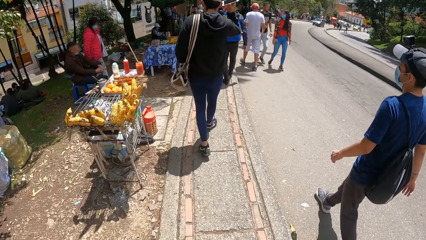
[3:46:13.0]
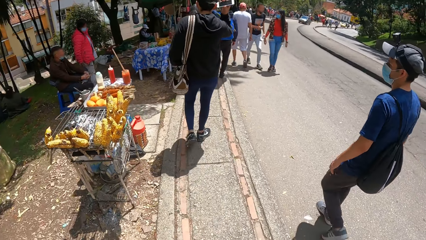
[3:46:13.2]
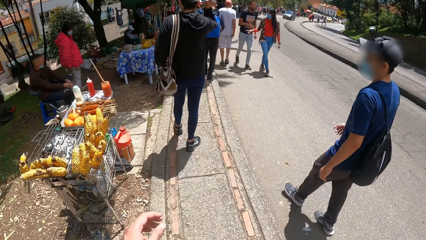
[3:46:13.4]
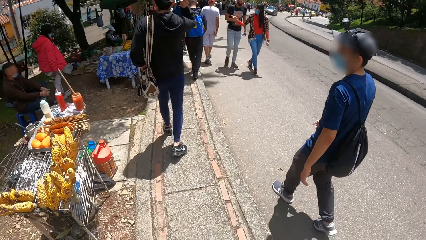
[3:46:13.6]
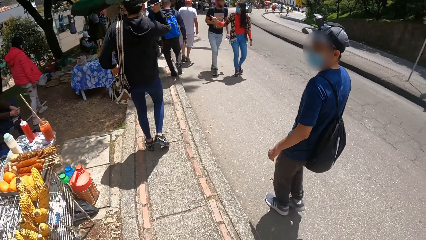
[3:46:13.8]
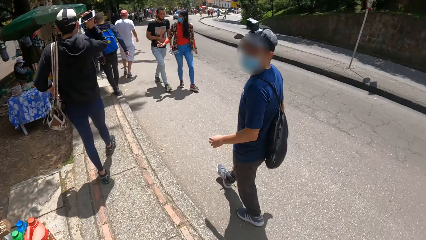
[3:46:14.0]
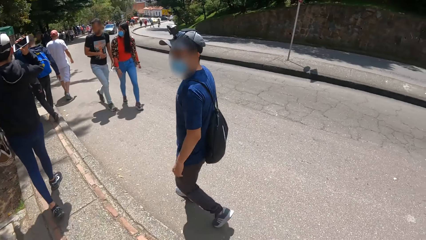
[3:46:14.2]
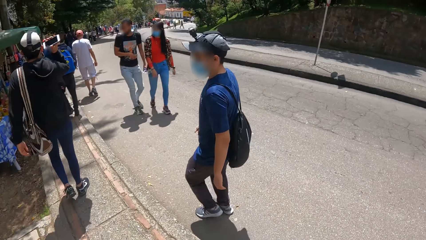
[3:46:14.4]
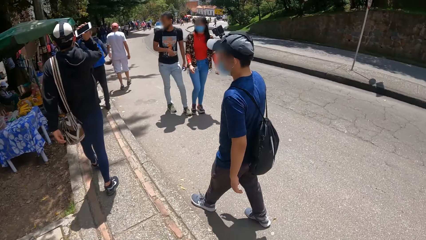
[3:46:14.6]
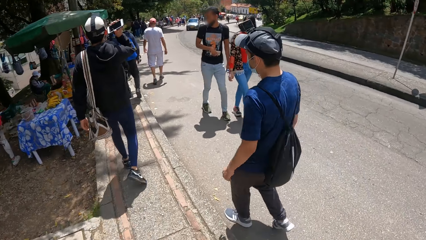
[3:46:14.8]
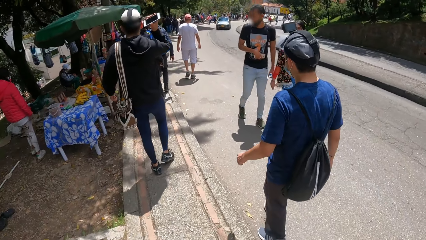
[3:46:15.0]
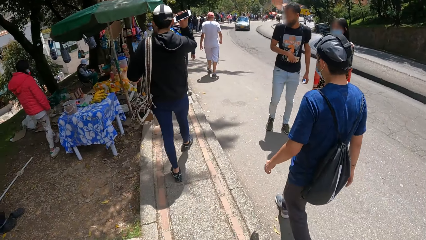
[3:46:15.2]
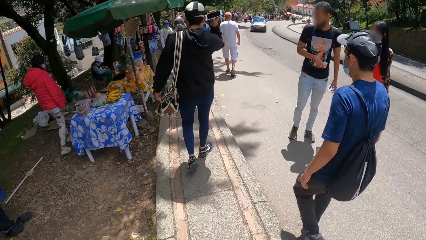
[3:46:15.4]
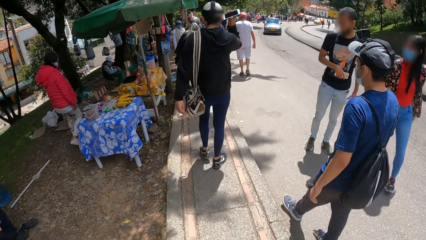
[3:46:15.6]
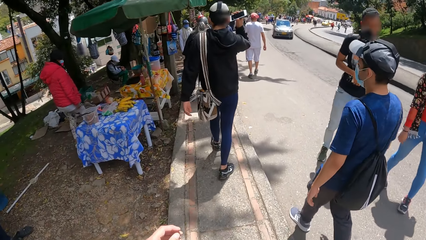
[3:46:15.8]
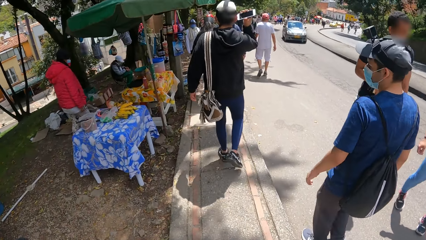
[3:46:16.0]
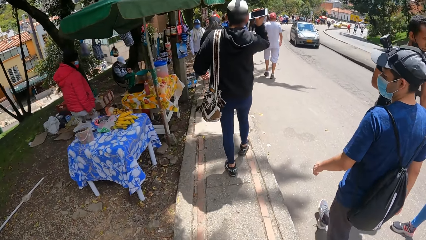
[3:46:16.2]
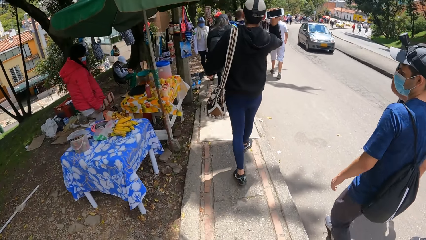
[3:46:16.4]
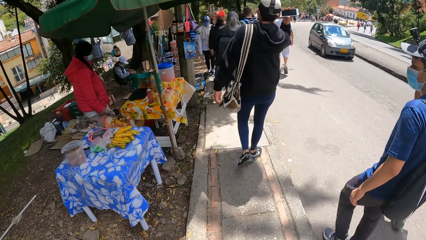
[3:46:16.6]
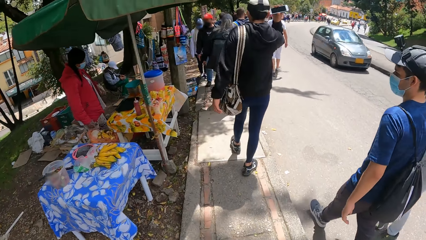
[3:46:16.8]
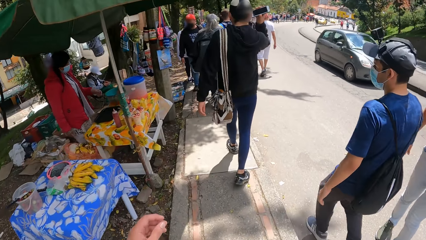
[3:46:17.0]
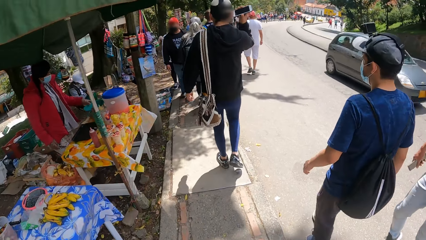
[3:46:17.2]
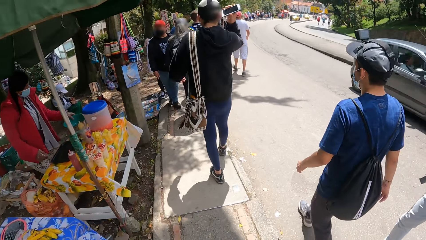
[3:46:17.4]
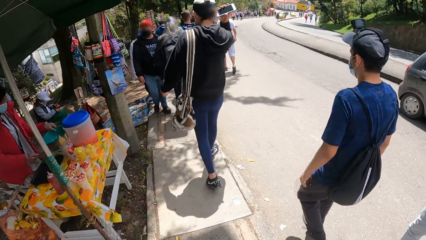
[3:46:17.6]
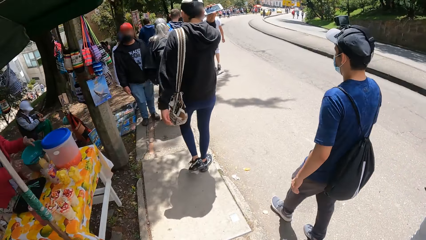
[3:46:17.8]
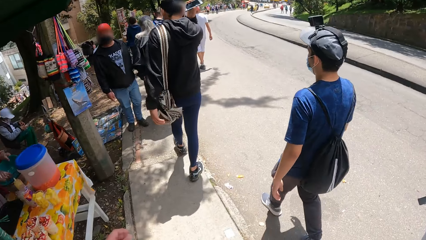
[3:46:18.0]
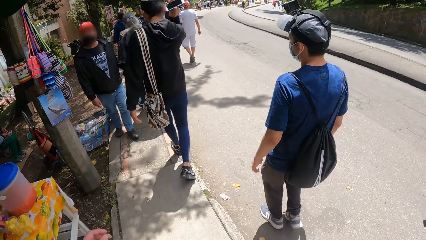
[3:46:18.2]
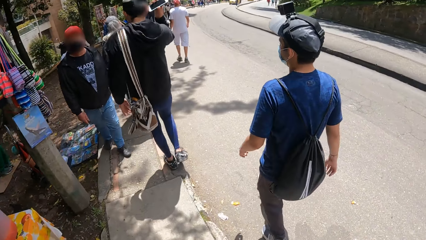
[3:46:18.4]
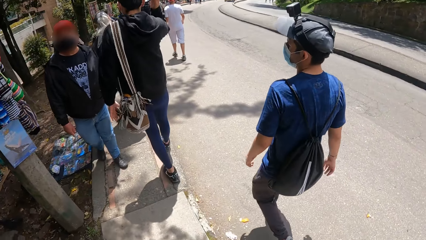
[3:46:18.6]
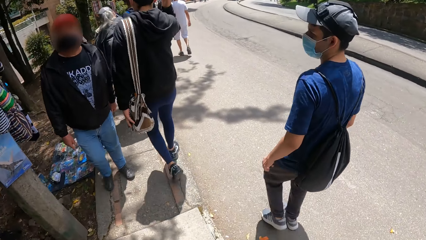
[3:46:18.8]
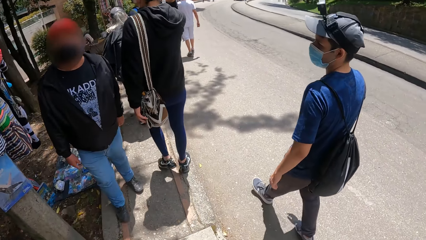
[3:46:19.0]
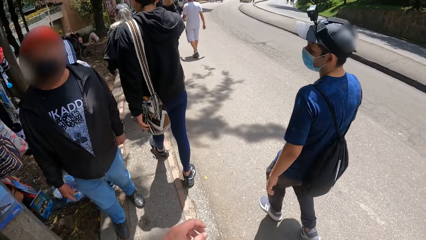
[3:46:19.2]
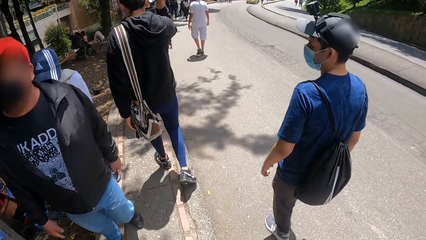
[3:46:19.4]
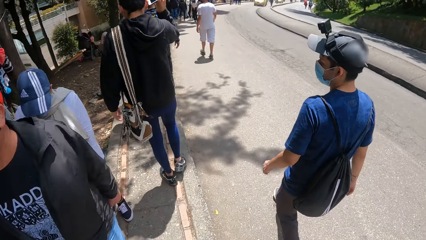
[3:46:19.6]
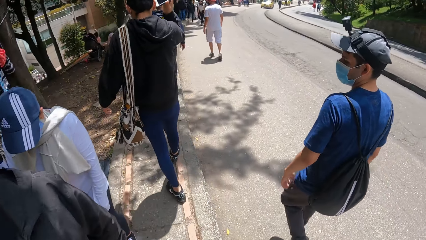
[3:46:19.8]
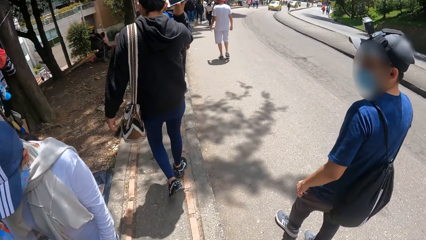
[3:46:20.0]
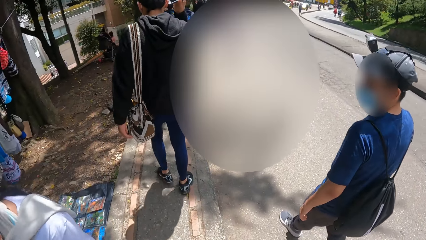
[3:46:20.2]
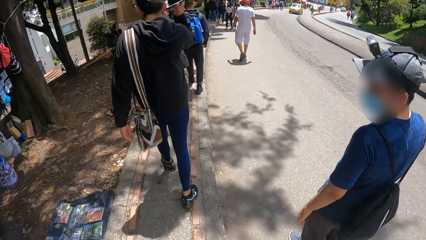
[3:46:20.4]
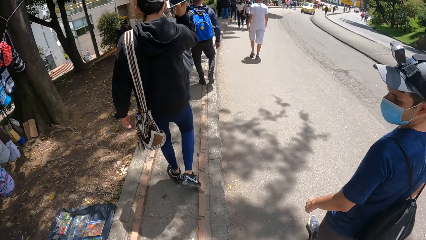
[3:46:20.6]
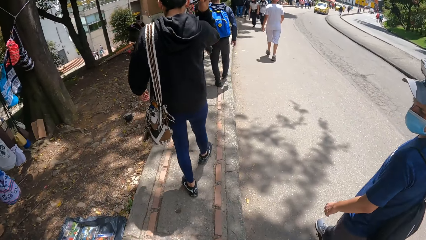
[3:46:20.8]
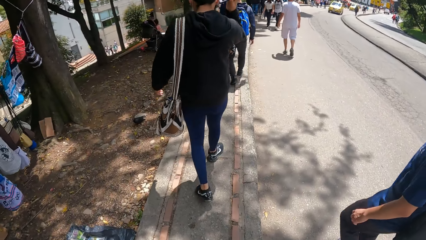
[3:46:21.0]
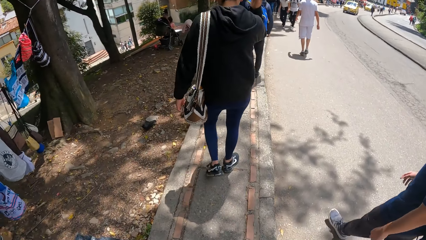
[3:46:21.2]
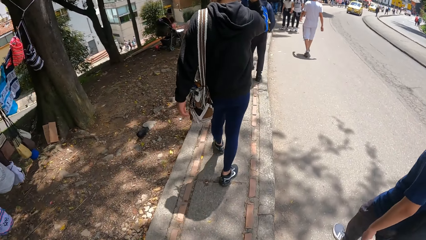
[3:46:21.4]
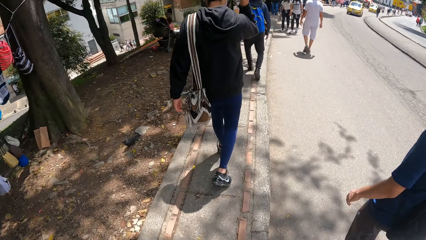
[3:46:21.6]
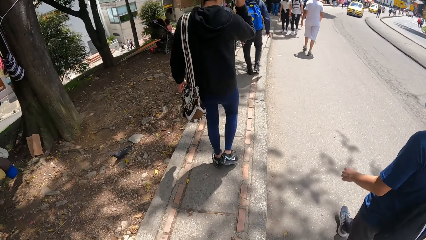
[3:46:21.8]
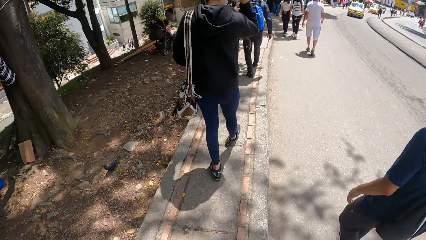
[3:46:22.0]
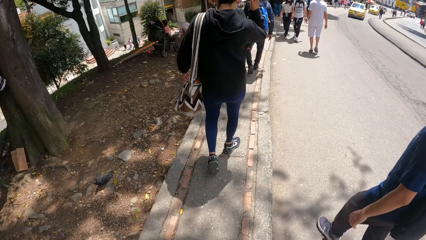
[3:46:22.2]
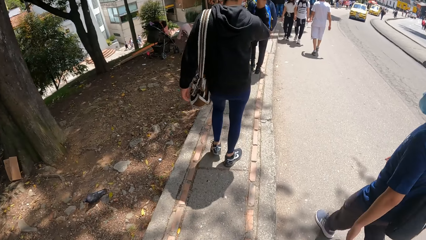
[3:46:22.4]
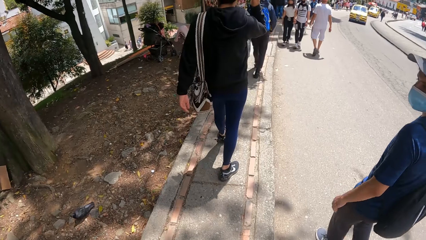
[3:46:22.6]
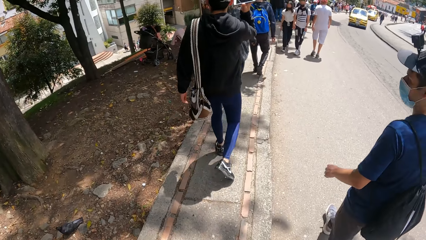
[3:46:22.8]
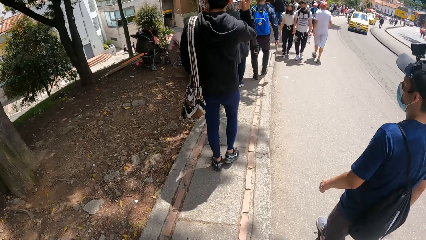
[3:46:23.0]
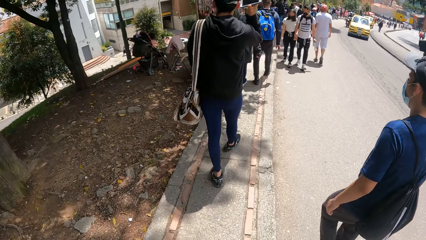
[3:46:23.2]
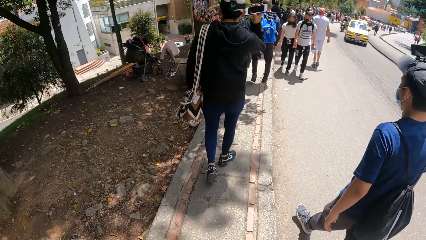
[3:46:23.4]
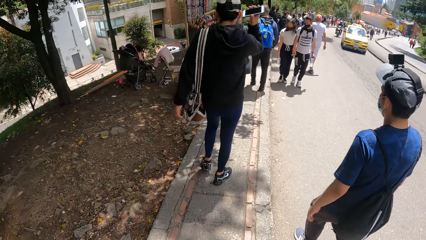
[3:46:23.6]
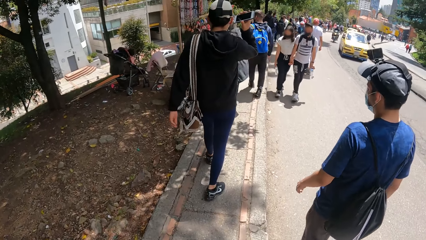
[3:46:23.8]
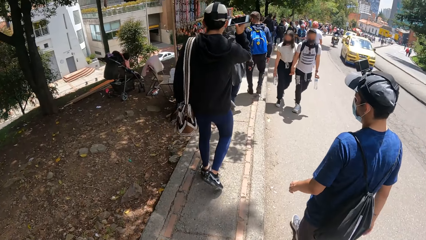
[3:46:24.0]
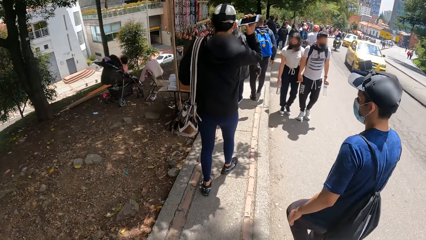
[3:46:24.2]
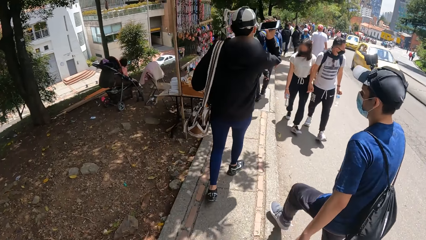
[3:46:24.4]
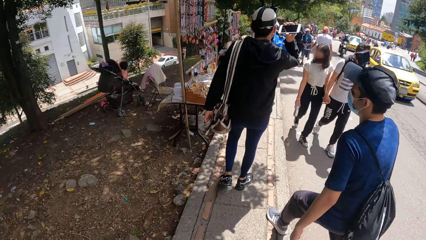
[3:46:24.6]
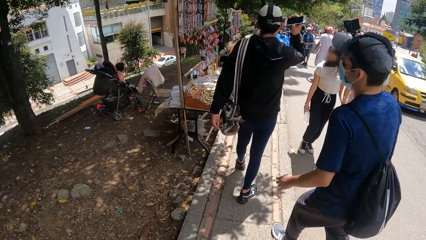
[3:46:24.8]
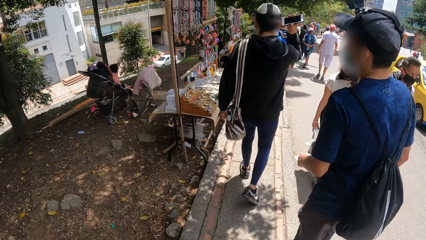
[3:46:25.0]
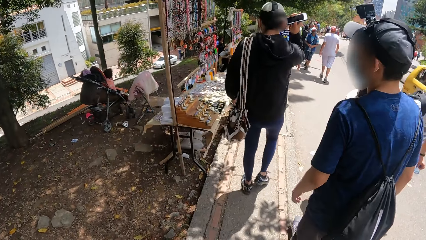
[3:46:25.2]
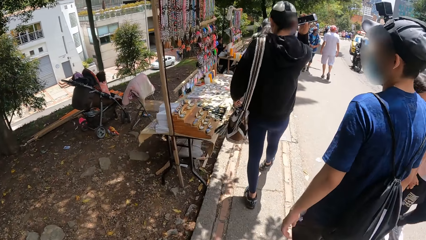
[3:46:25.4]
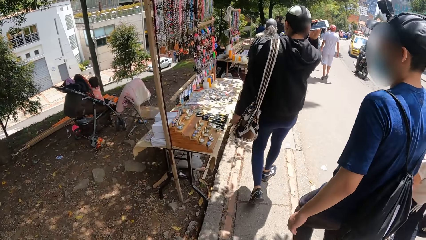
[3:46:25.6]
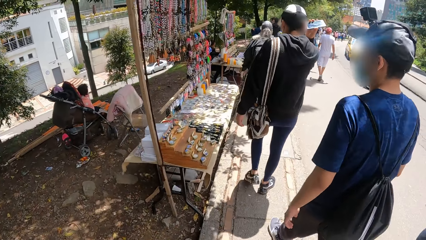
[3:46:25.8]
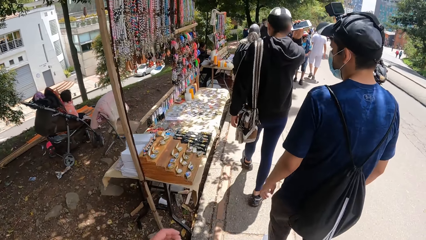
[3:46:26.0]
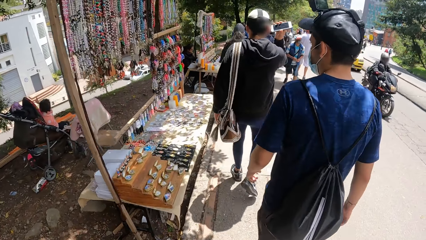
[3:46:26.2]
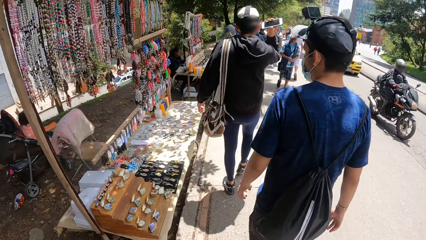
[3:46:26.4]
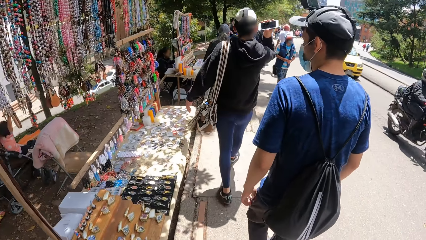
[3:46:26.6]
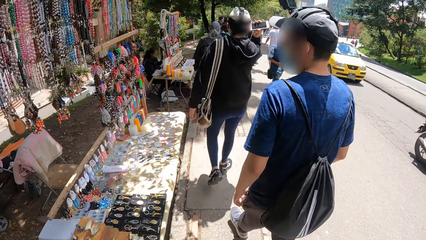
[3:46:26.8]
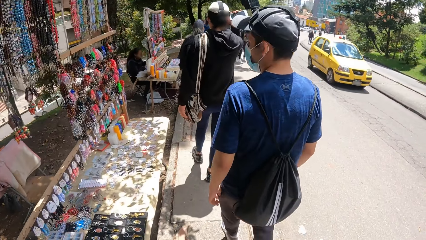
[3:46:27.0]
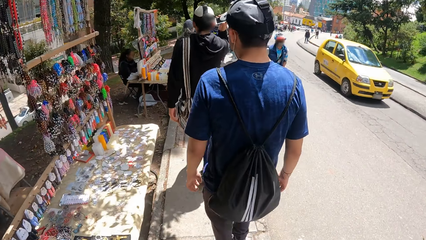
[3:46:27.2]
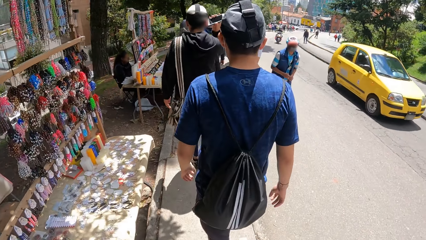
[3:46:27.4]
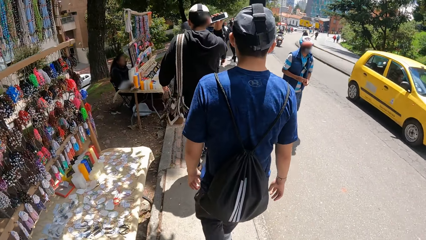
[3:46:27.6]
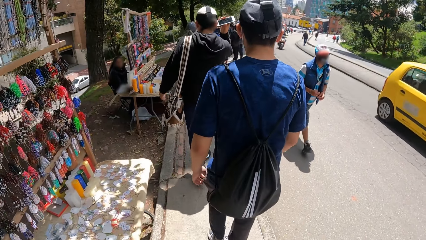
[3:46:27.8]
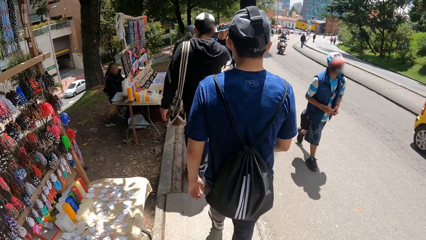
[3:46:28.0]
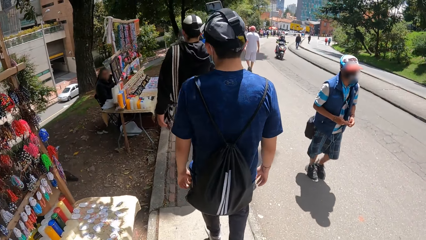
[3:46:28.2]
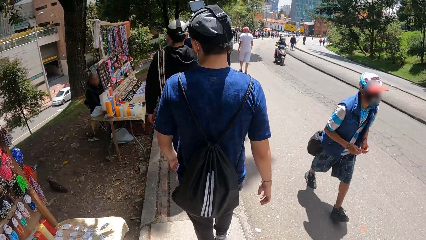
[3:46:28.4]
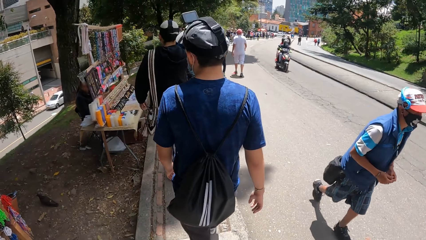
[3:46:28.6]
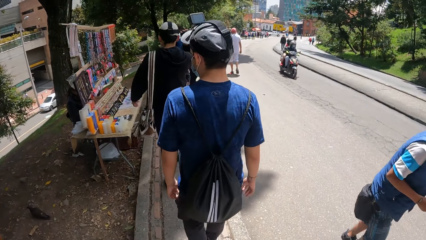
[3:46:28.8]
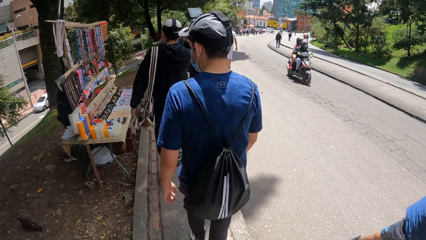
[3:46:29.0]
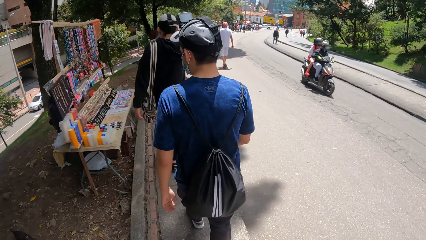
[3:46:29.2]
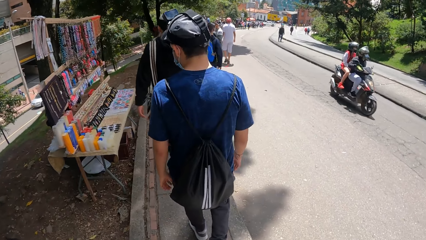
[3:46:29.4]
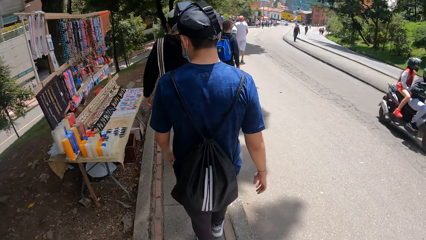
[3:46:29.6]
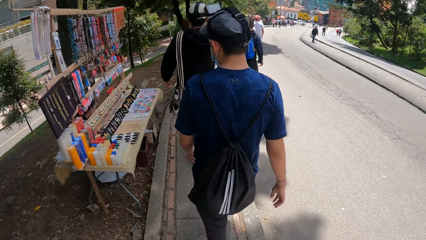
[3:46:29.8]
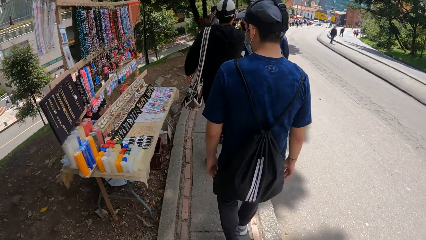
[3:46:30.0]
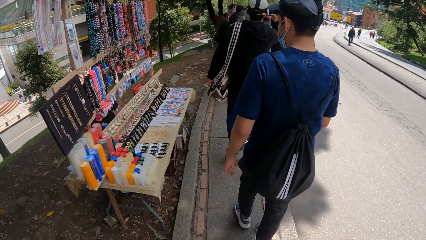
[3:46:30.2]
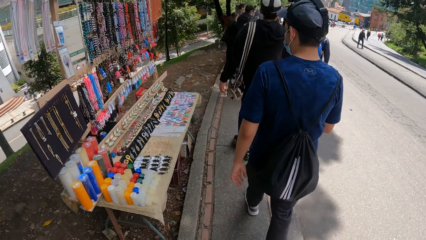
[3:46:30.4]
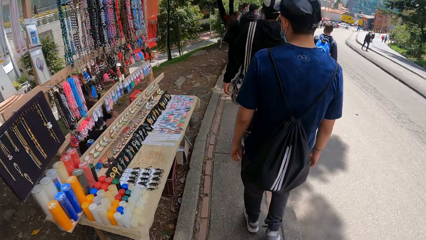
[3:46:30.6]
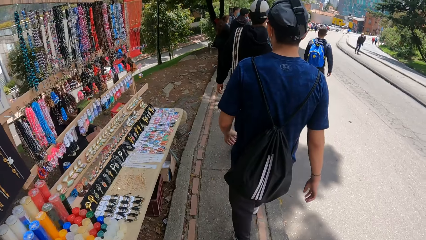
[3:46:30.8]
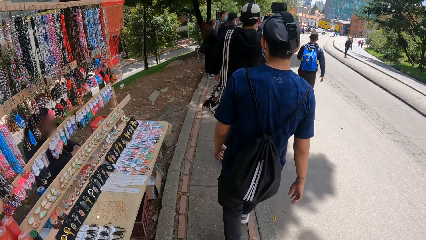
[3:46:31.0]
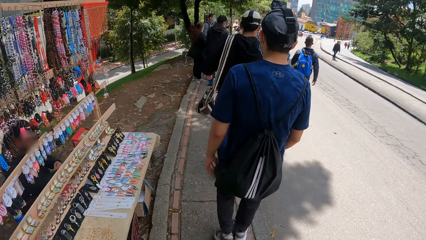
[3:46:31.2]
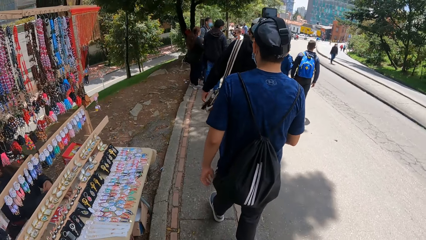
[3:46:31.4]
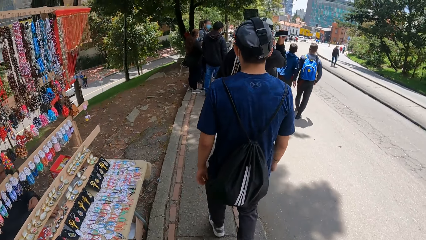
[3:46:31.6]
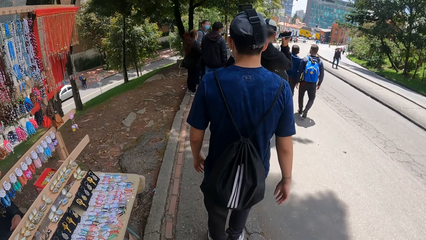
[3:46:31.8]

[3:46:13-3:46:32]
A grey car drives past the camera wearer. A man walks on the sidewalk. A yellow car drives past the camera wearer.
